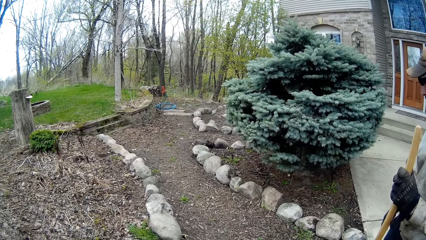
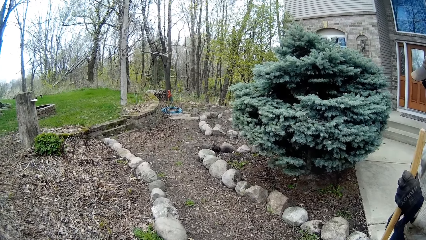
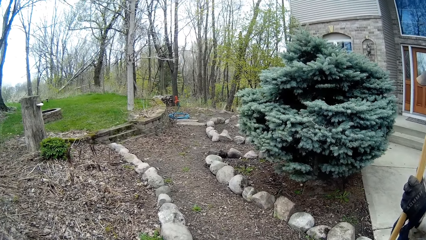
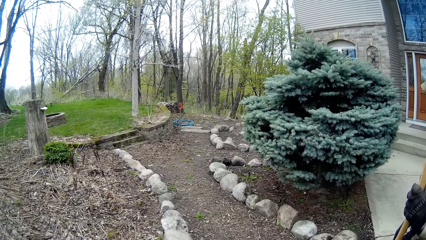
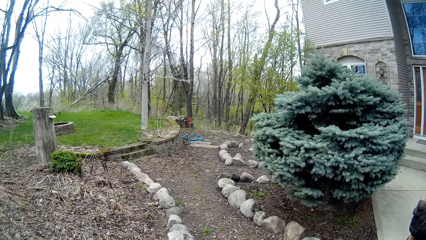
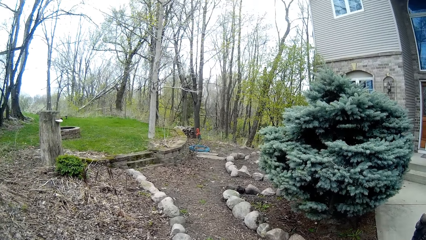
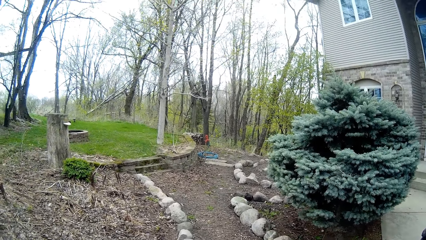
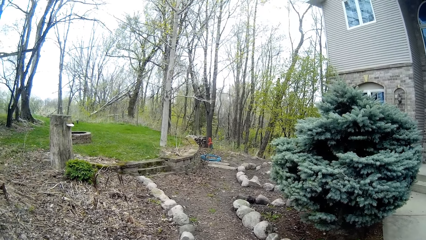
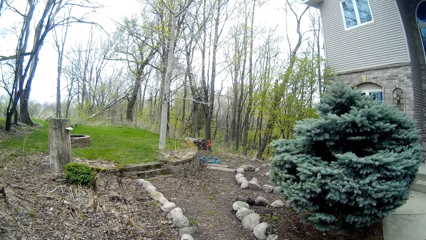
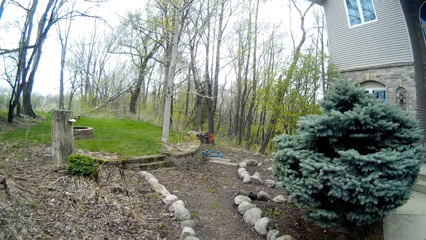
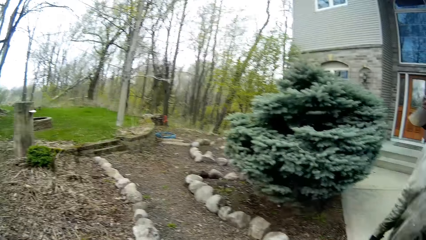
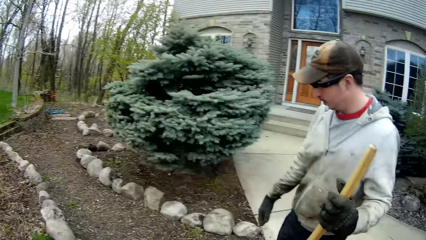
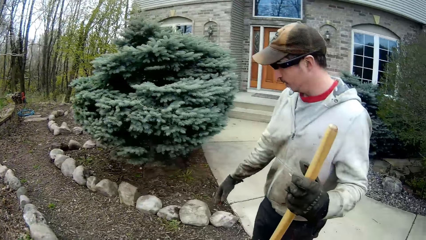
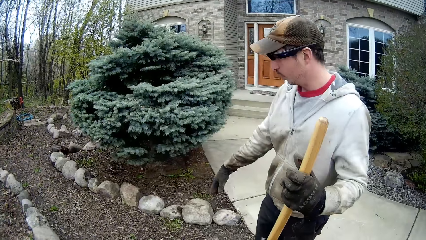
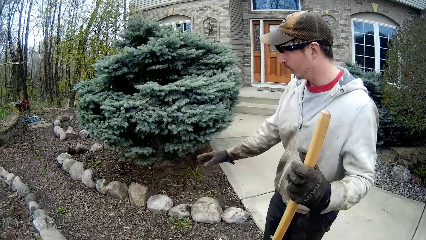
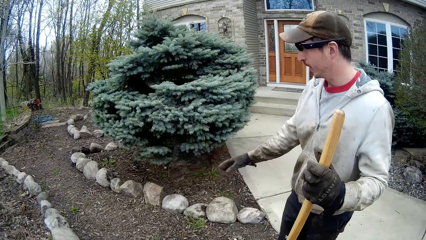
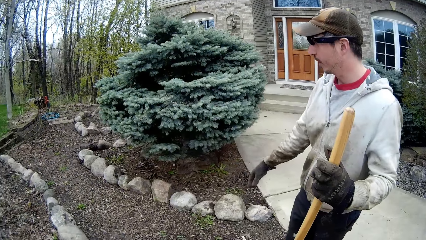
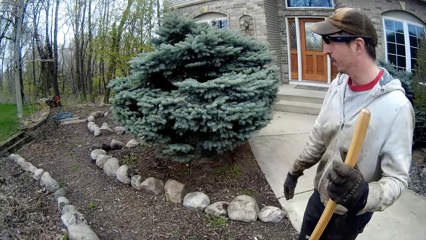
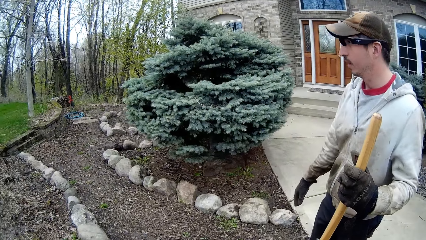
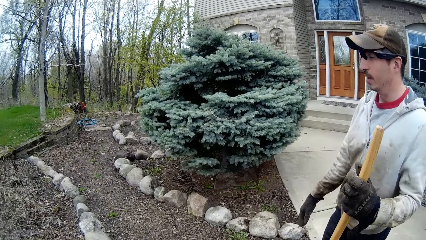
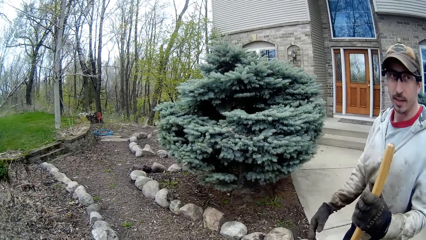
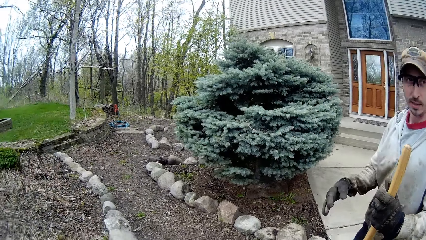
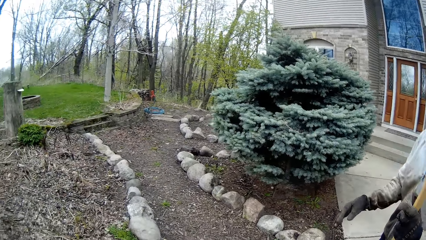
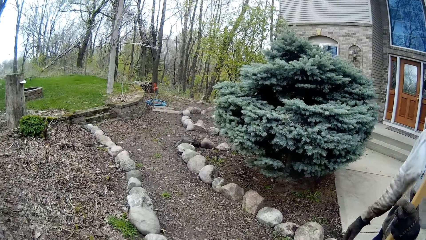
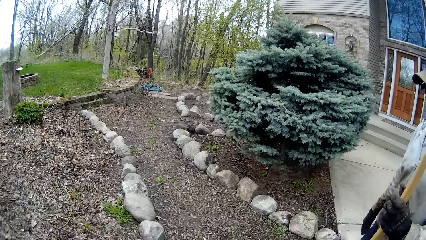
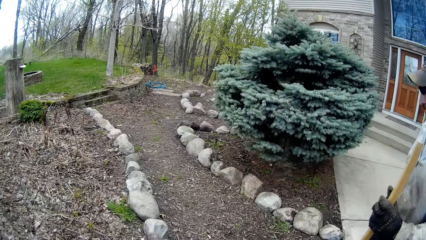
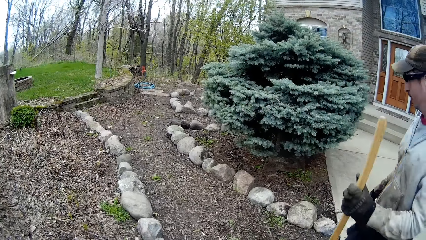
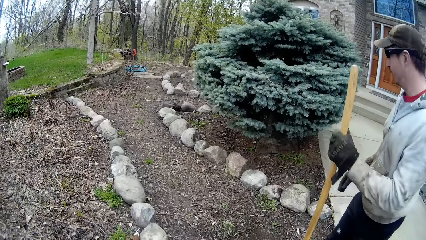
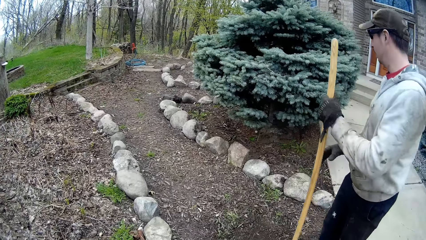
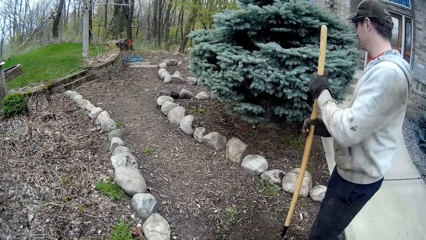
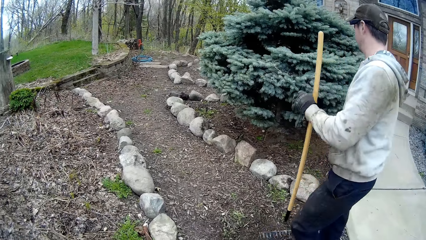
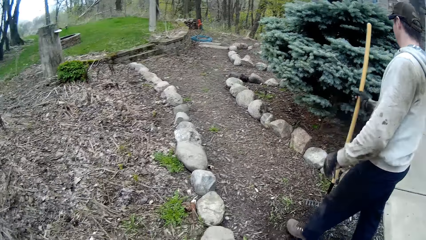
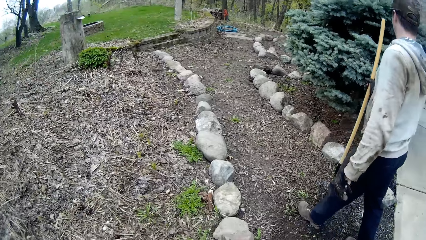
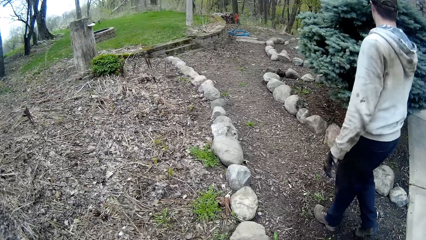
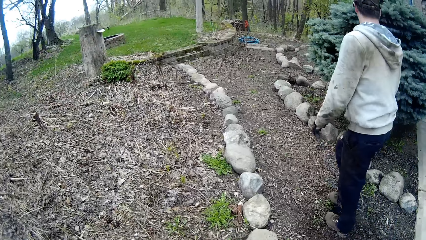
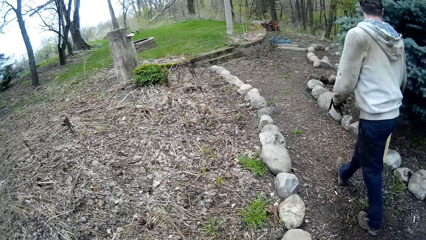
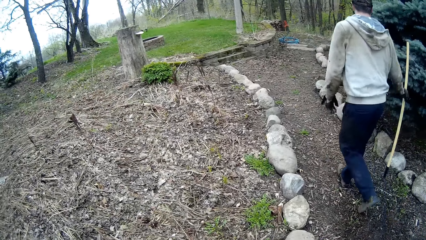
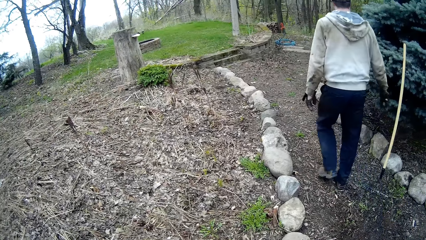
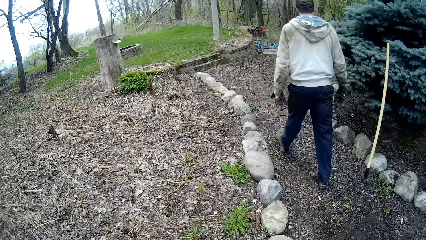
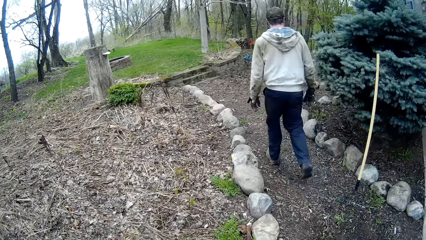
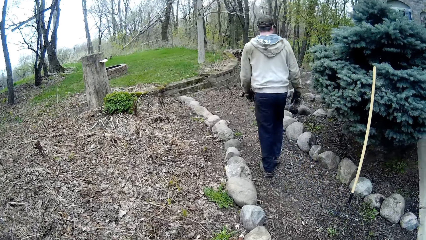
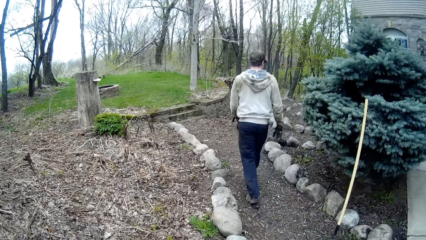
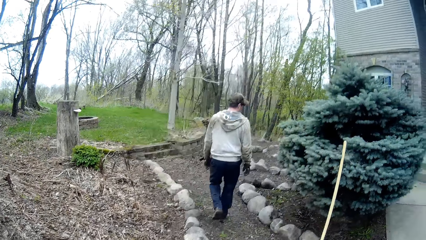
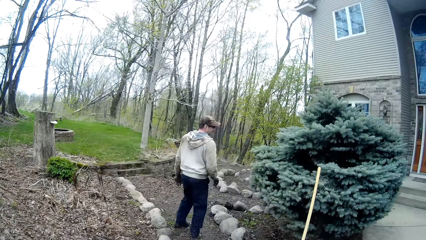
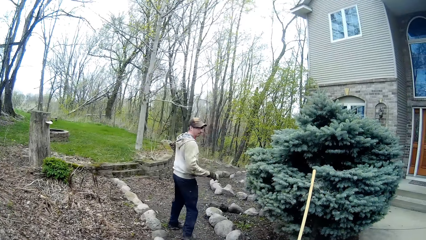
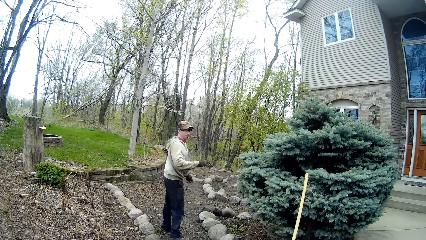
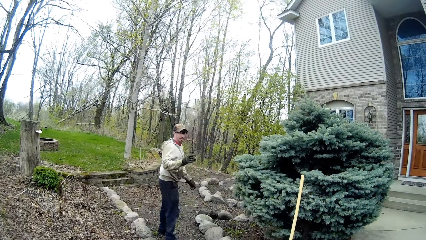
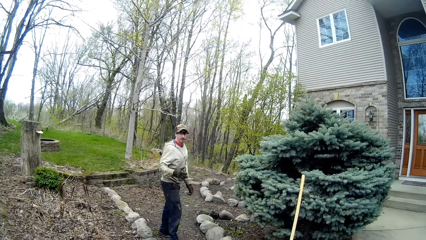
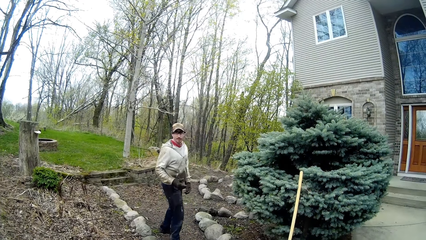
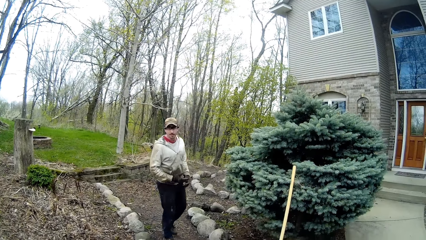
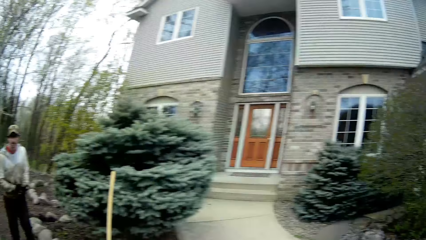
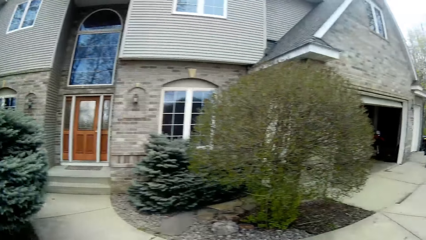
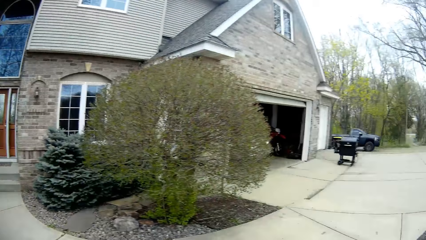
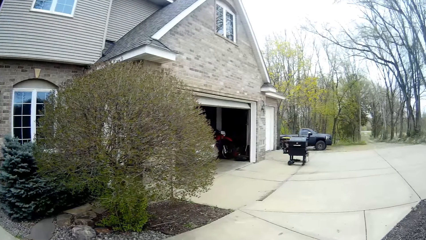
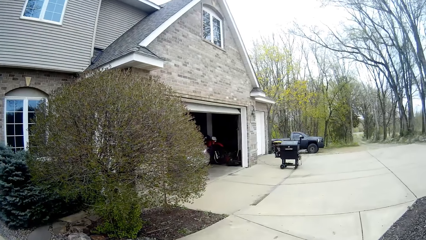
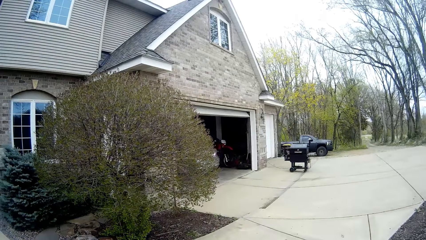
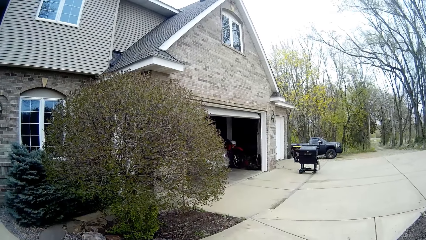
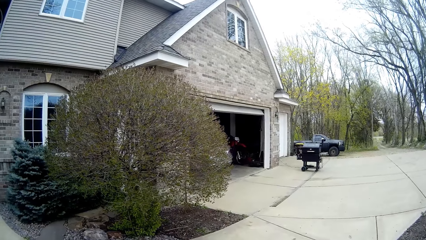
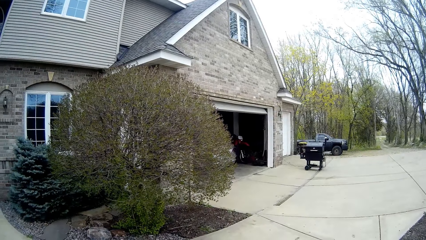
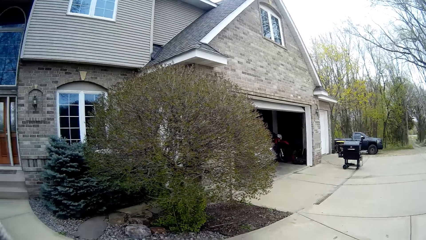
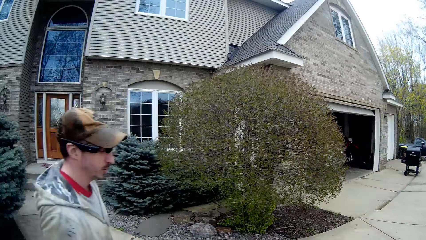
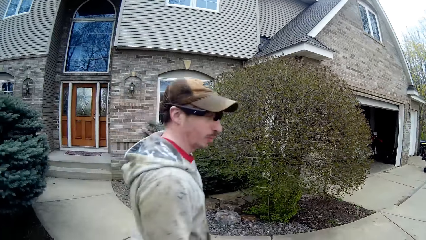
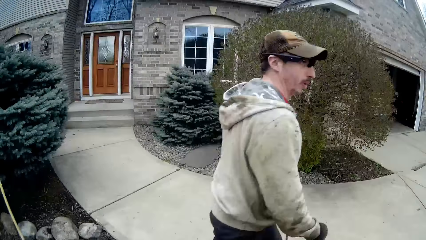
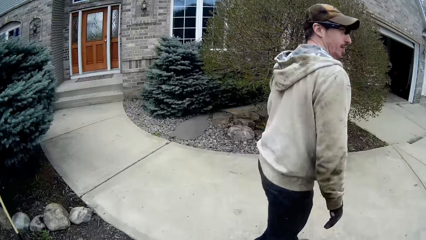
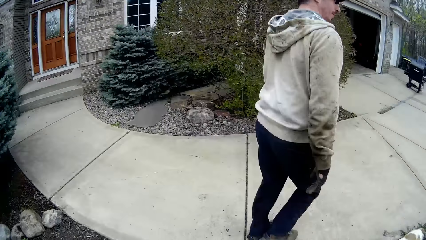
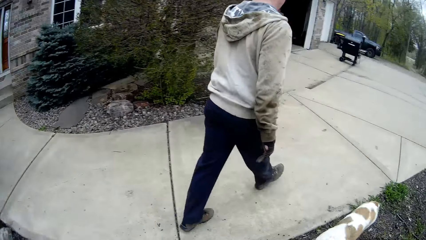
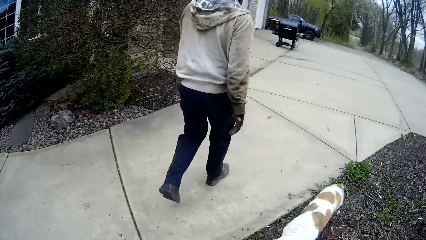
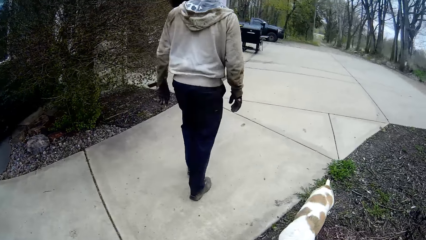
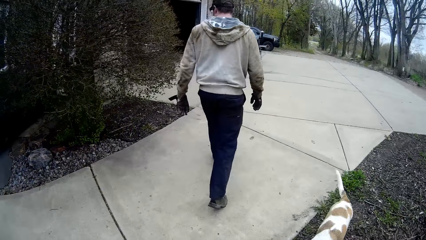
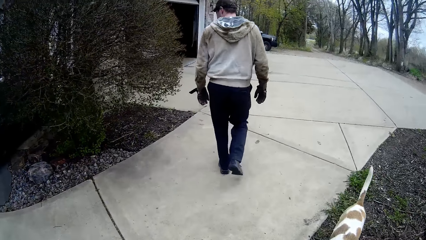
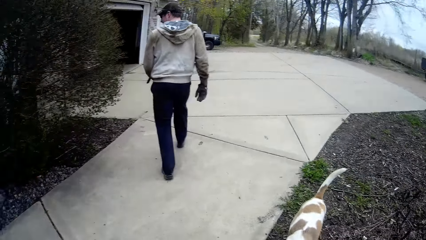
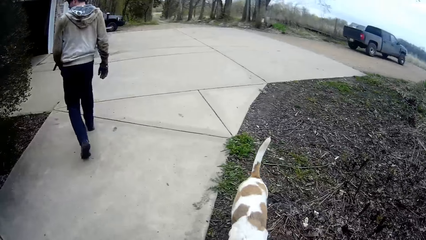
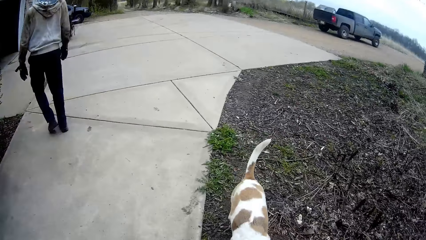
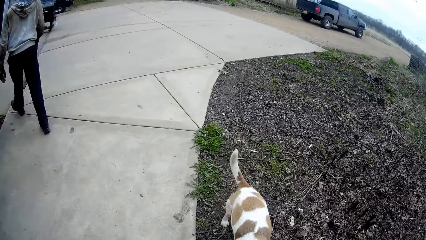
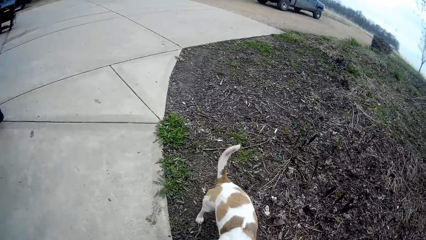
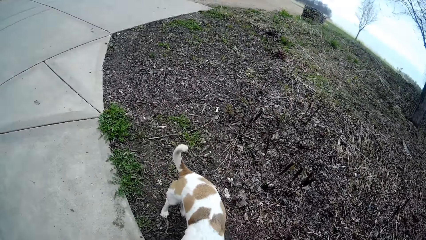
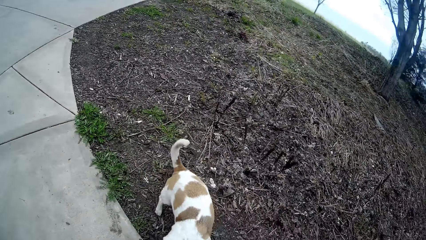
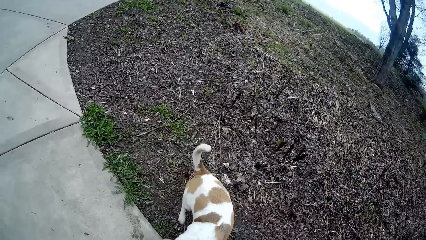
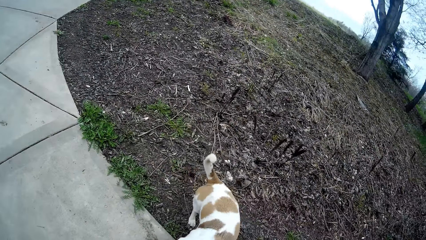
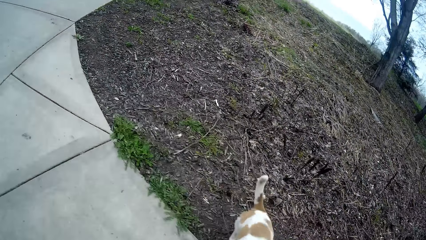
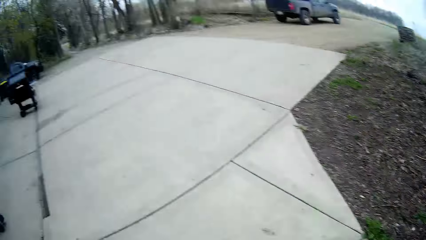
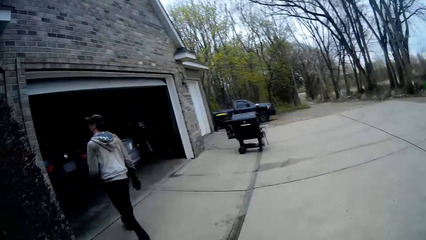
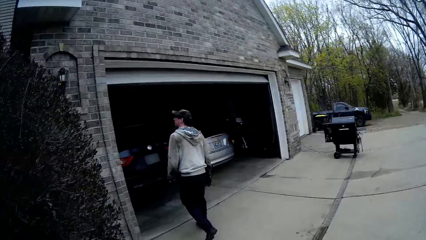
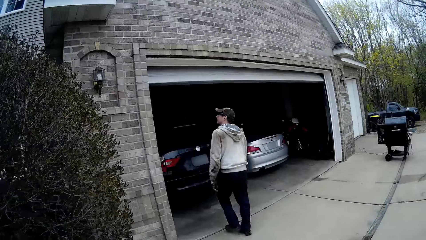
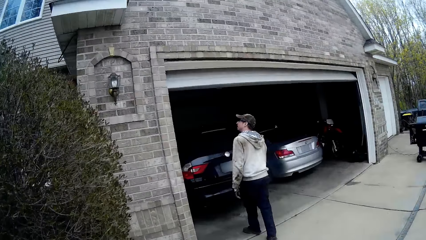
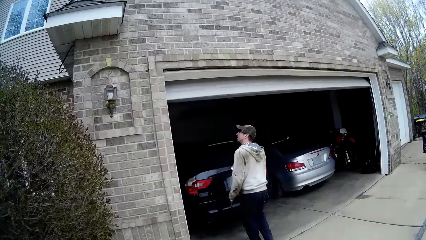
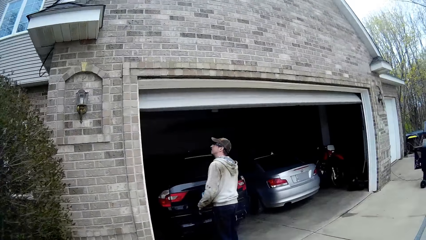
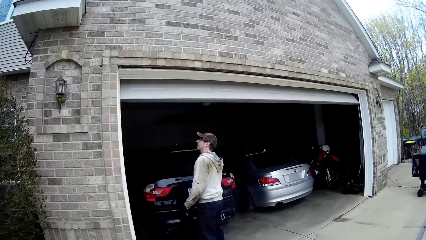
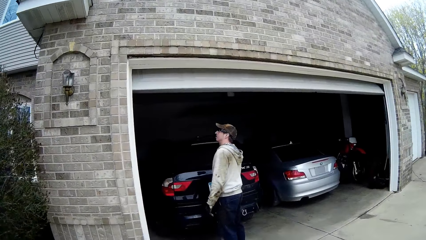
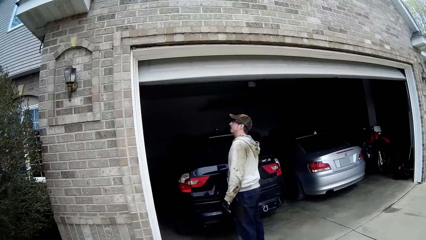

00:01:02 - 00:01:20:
The camera wearer looks around. A man passes the rake from his left hand to his right hand. The man walks down the pathway and drops the rake on the pathway with his right hand. The man walks from the pathway to the driveway. The camera wearer looks around. The man walks into the garage from the driveway. The camera wearer walks down the driveway to a grill.
